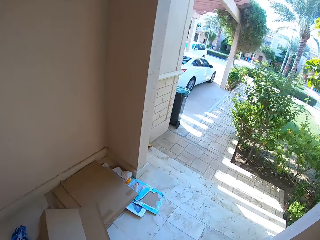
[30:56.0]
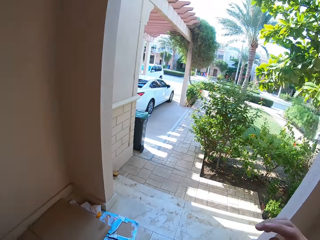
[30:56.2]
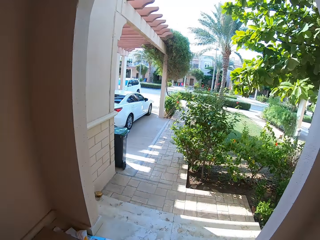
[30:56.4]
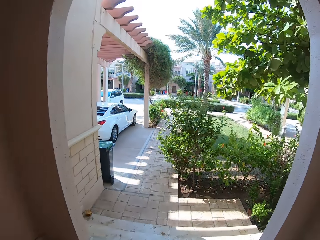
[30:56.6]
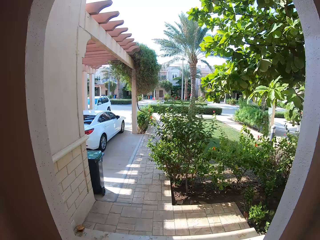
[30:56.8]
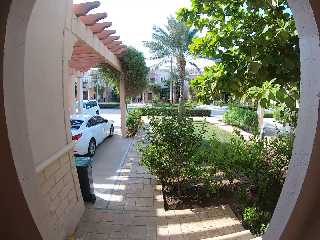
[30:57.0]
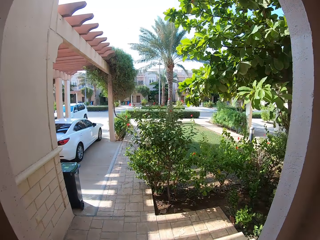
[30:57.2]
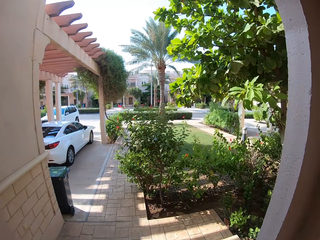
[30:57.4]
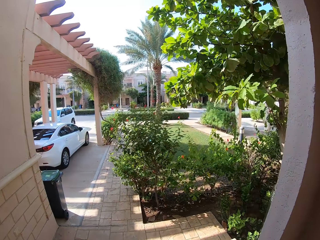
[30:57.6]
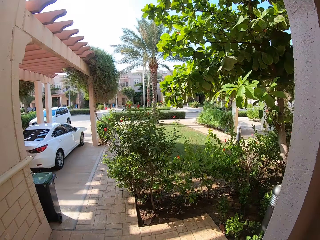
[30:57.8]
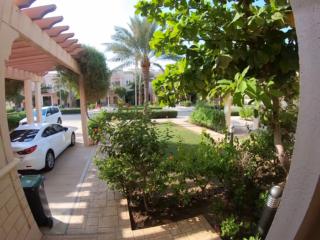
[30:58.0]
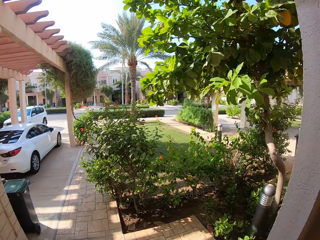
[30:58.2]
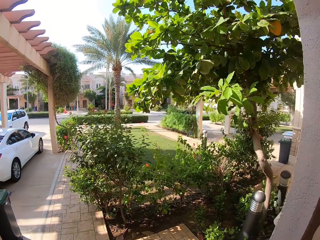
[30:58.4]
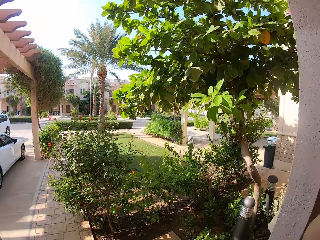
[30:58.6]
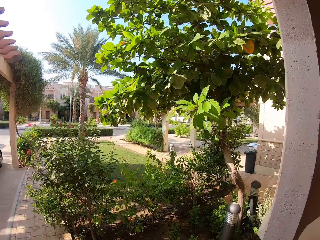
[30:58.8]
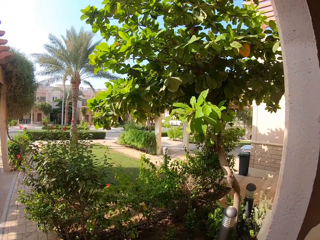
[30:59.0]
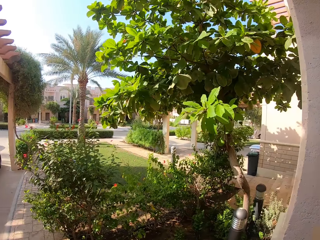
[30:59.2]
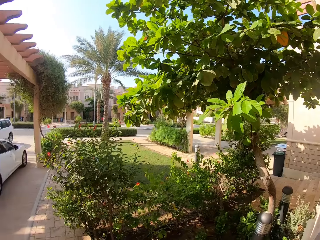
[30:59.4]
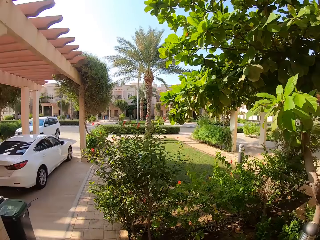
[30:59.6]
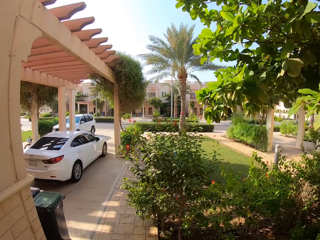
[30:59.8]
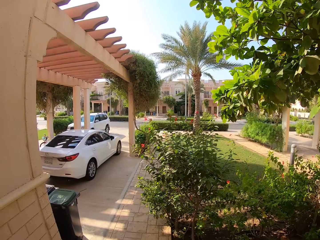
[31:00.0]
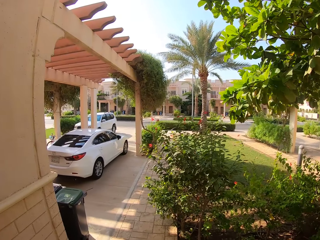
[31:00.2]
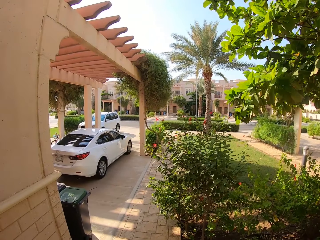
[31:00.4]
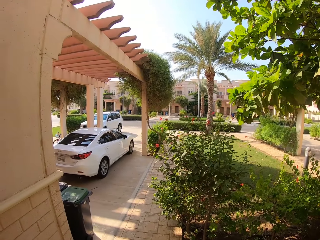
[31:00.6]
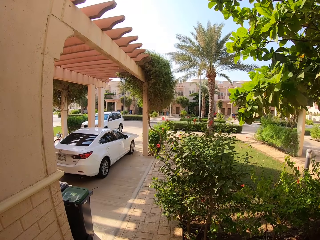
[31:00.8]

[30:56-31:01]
The camera wearer looks around the area.
